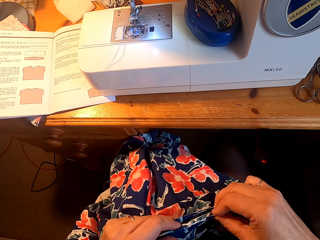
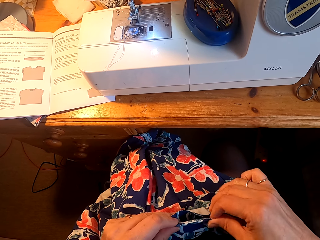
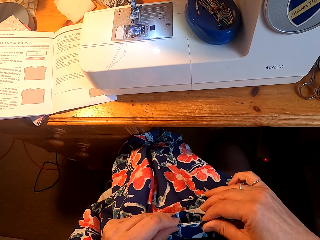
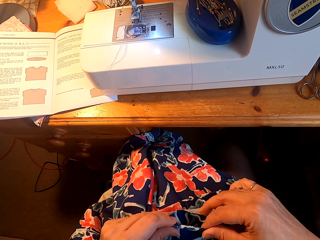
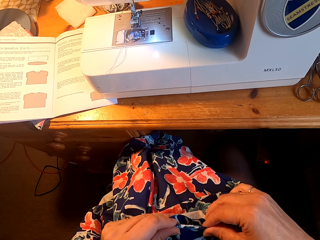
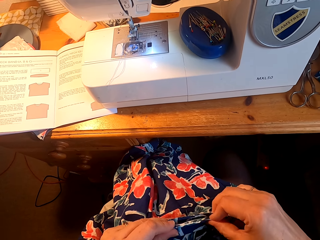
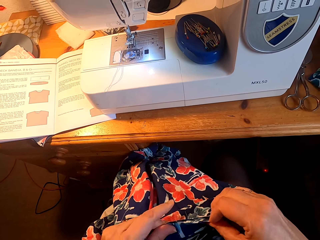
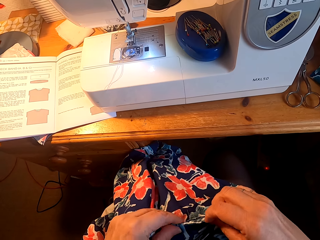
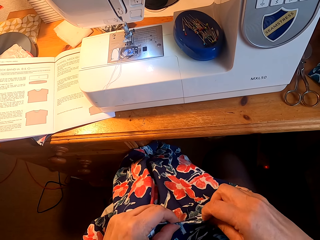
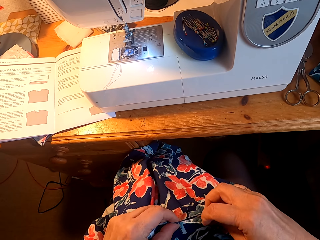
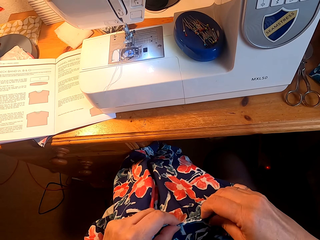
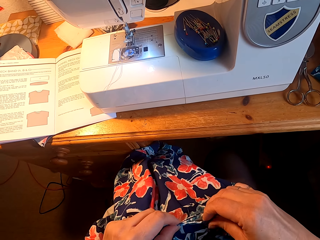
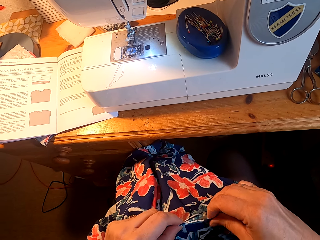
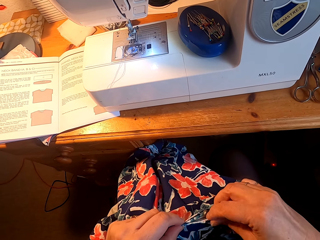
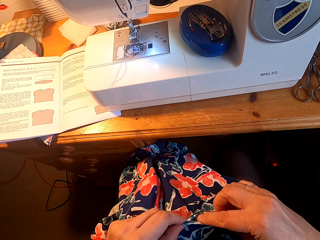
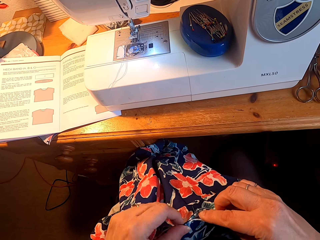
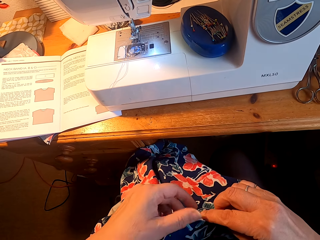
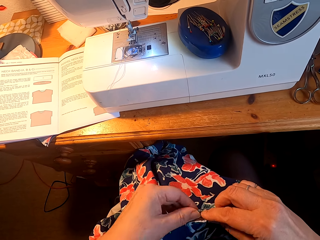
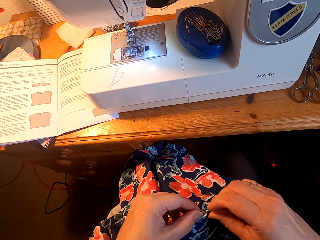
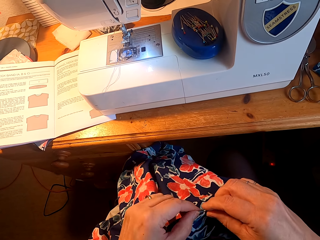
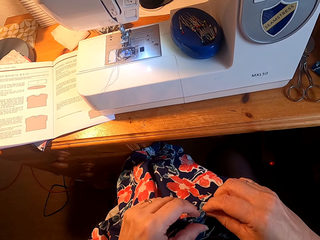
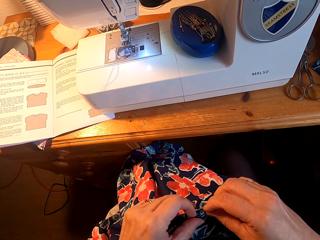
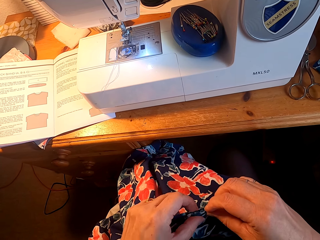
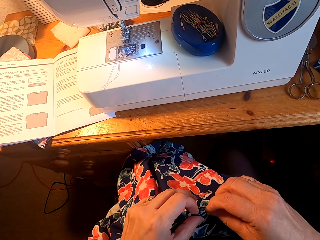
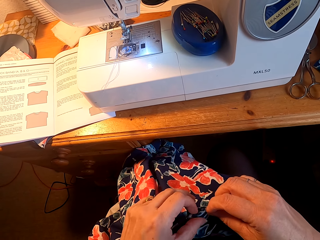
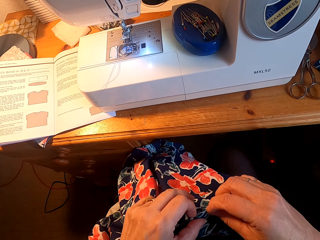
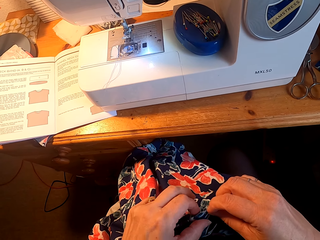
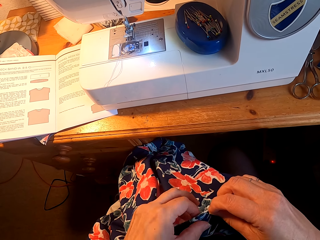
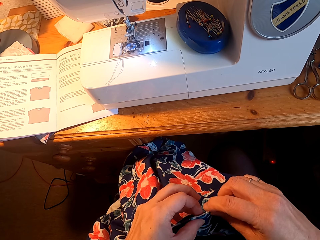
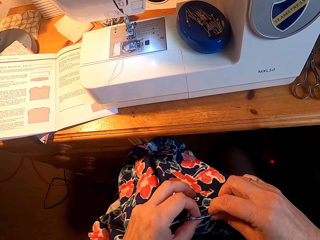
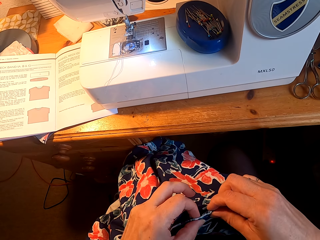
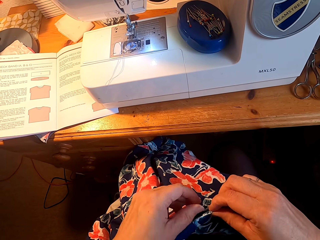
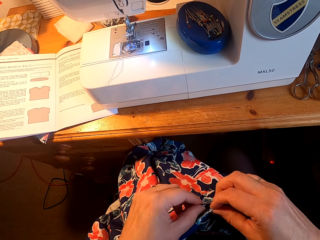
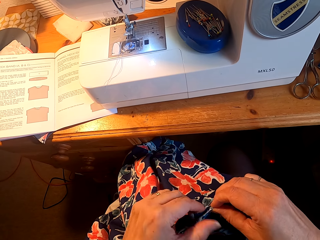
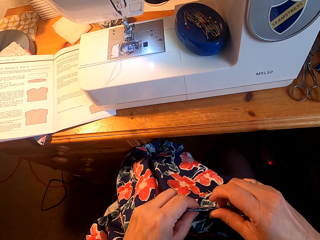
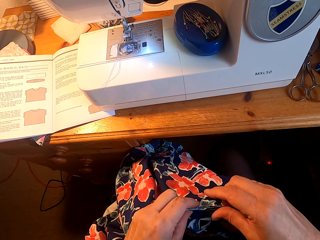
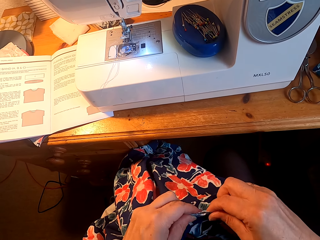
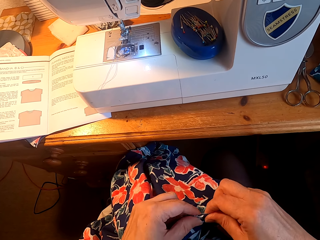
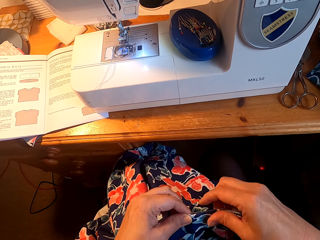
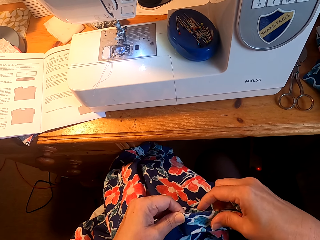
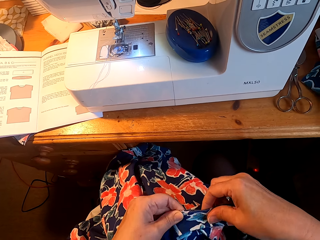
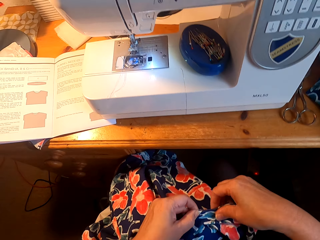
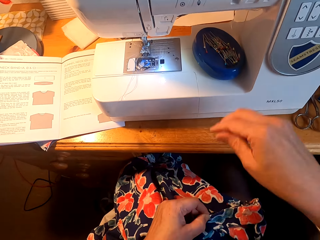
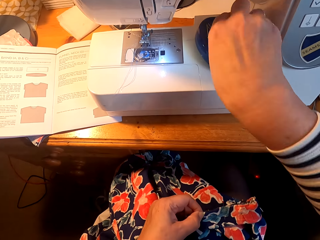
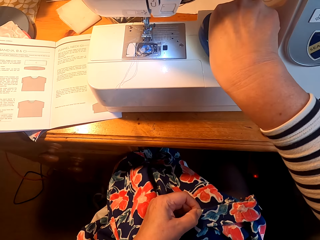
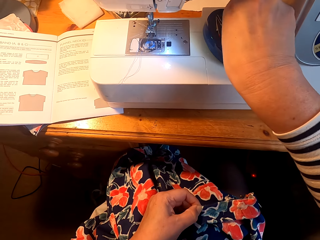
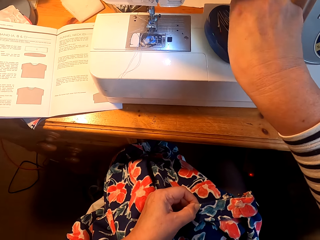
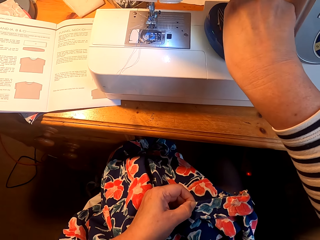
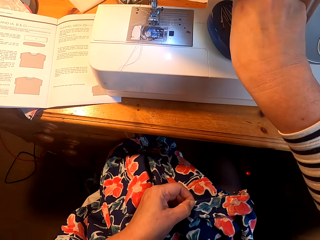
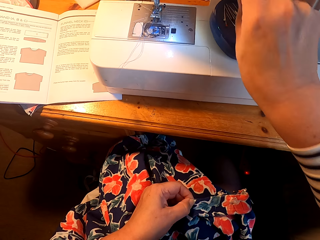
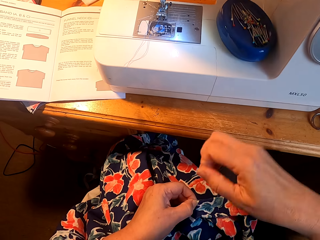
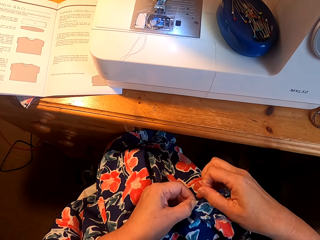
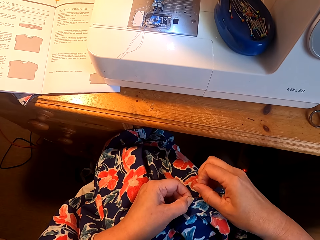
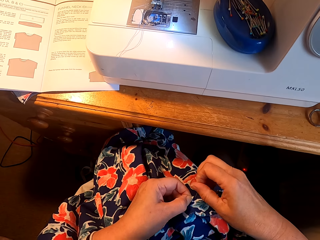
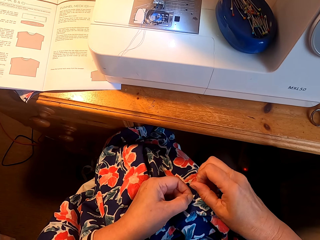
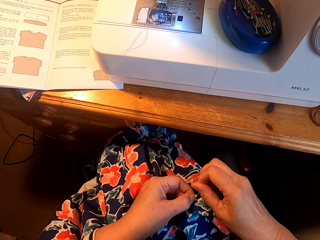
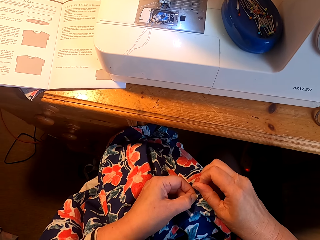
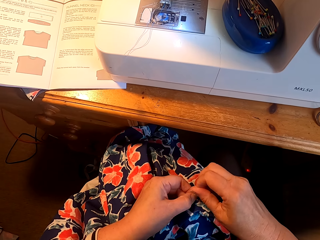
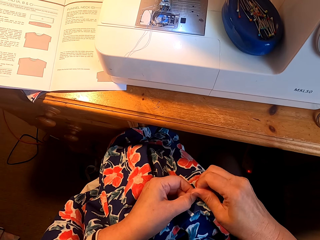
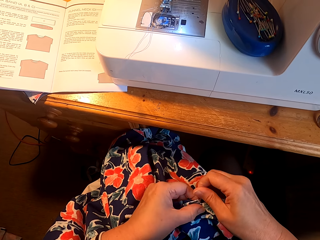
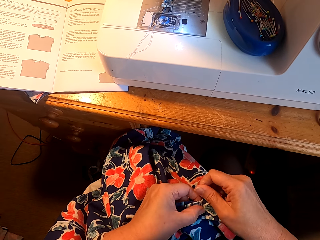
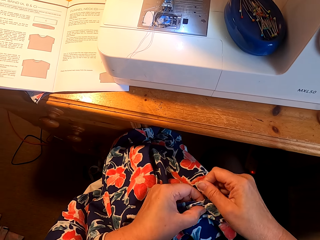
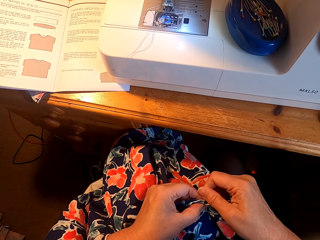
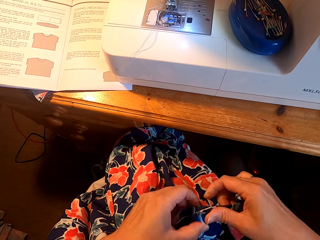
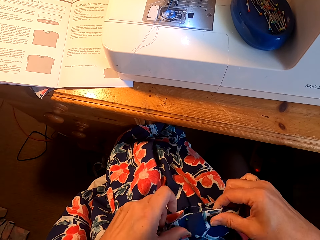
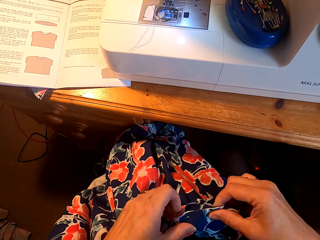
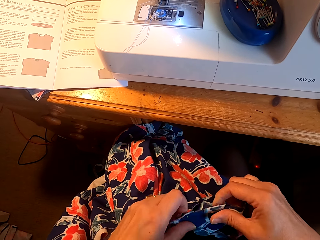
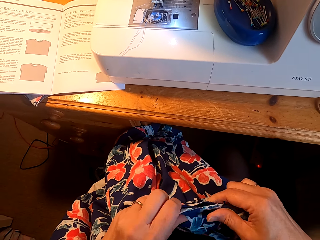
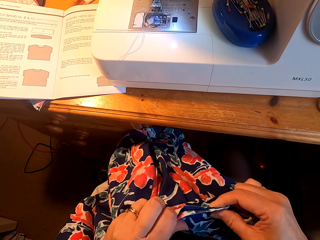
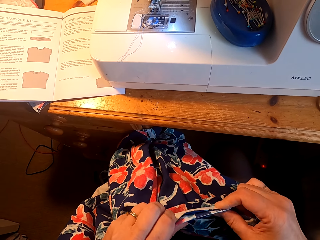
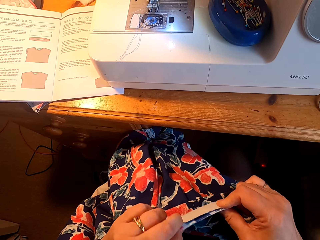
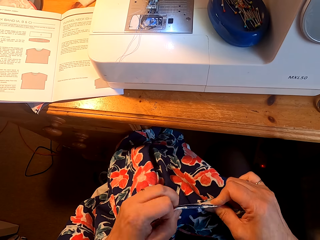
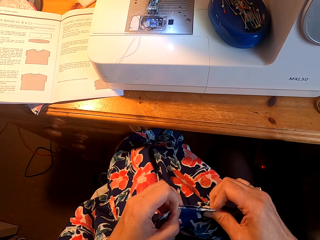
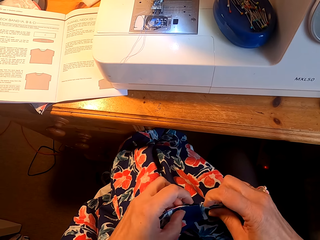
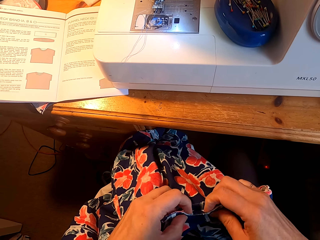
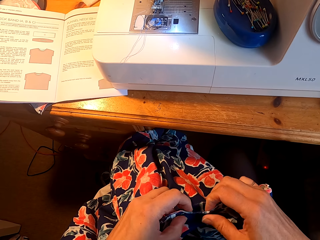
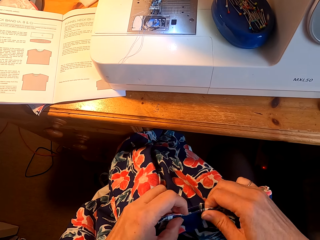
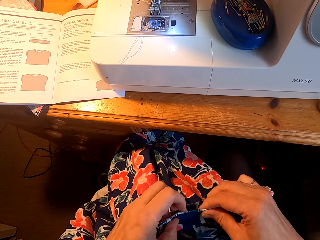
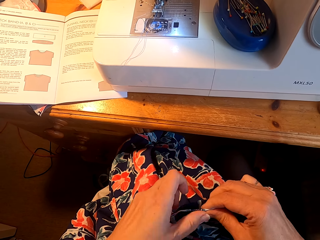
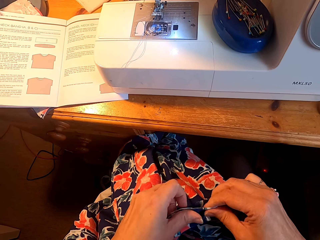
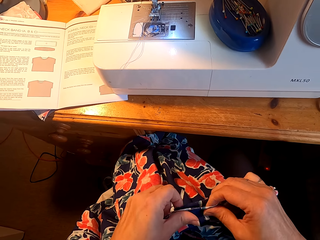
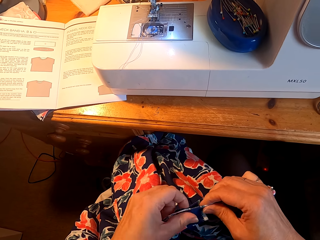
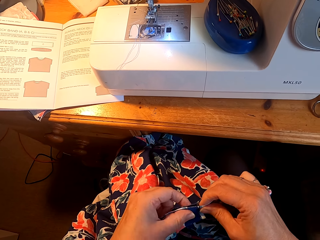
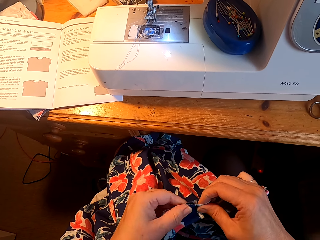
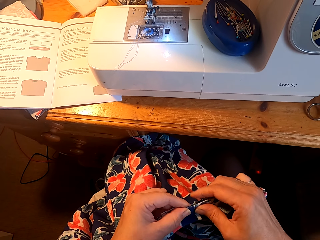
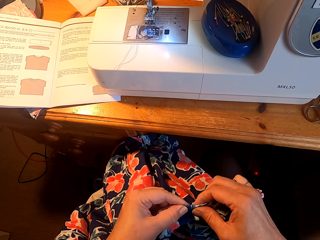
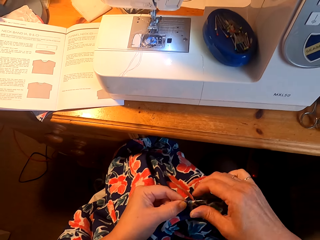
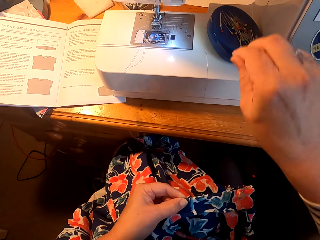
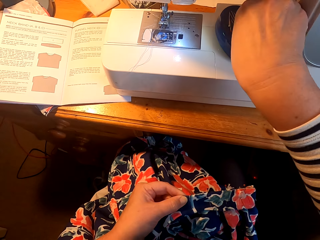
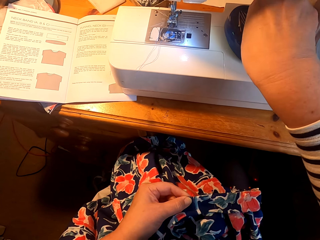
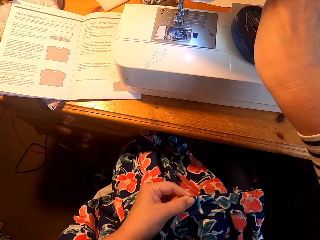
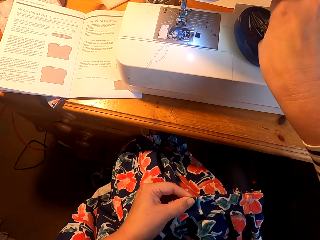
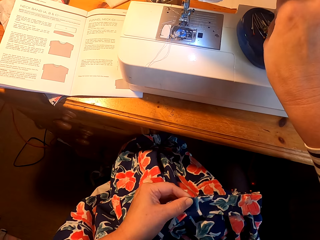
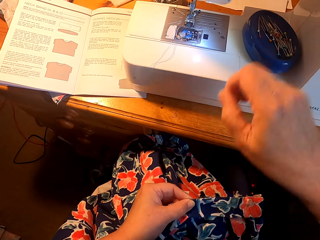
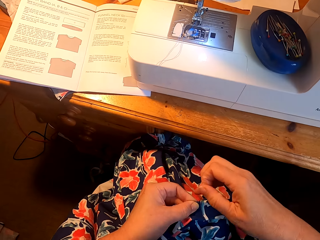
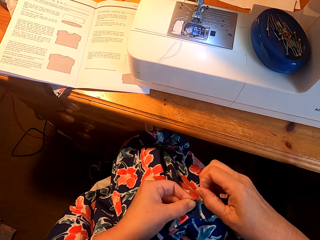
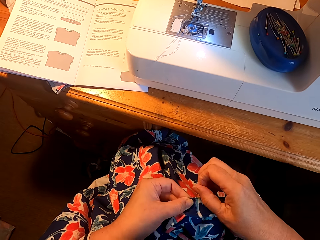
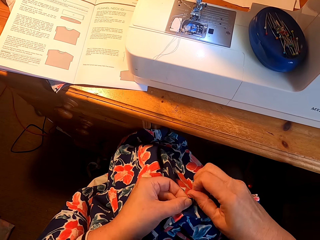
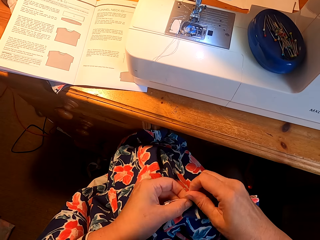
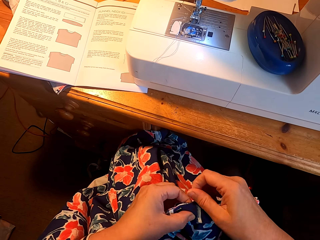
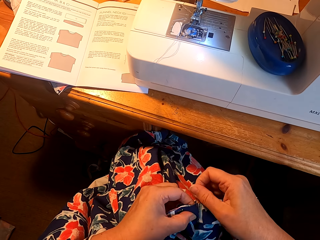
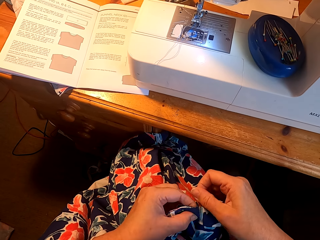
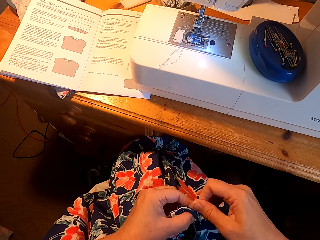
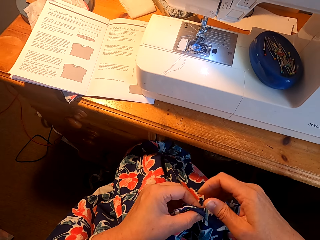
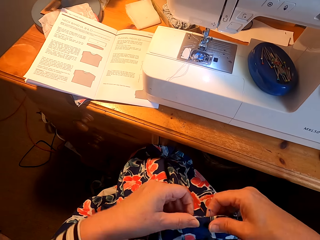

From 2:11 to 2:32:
The camera wearer picks up a pin. They knit the cloth. They pin the cloth. They straighten the cloth. They pick up the pin. They knit the cloth. They pin the cloth.
